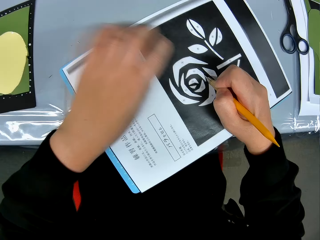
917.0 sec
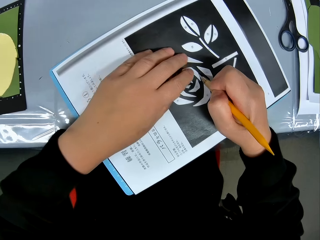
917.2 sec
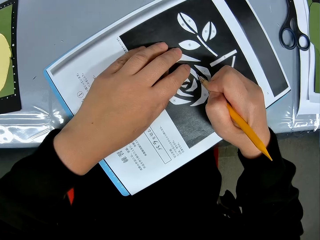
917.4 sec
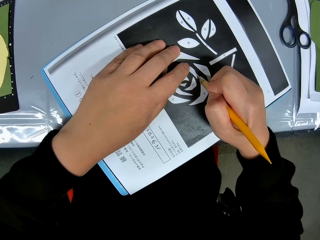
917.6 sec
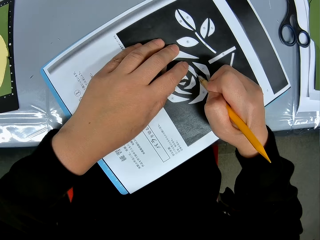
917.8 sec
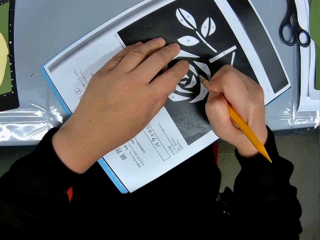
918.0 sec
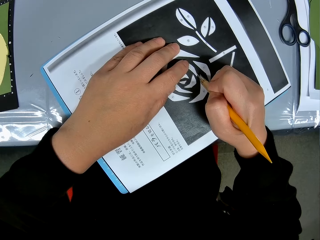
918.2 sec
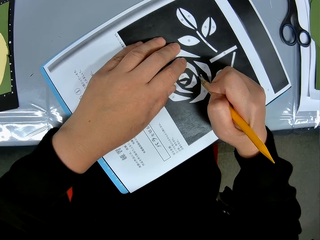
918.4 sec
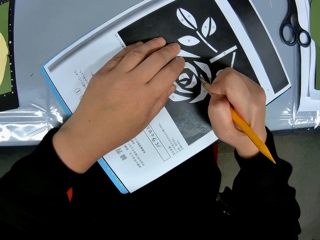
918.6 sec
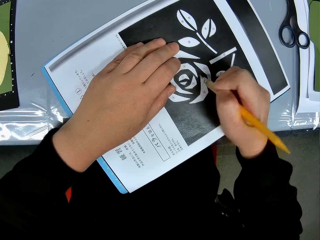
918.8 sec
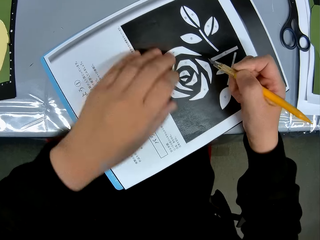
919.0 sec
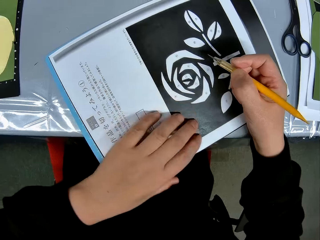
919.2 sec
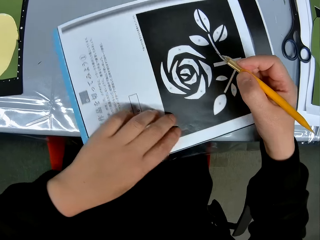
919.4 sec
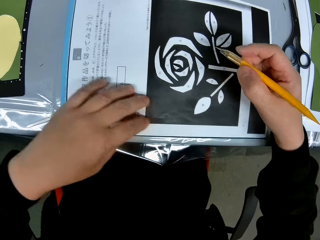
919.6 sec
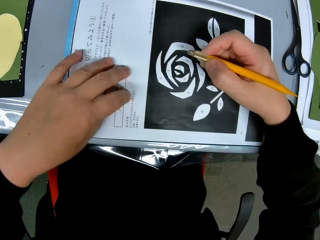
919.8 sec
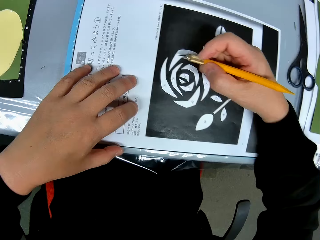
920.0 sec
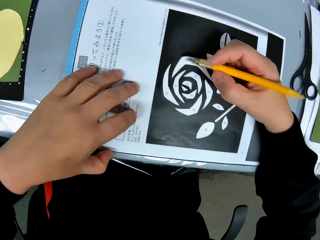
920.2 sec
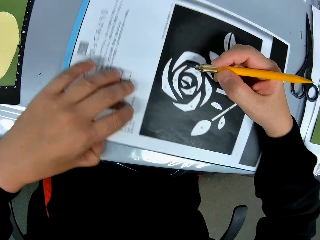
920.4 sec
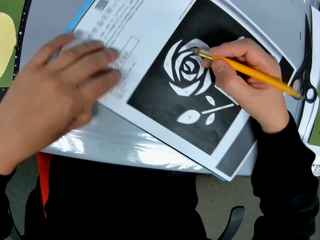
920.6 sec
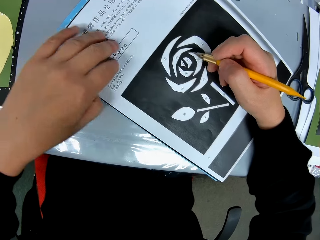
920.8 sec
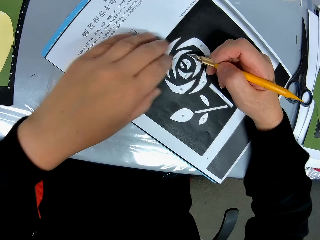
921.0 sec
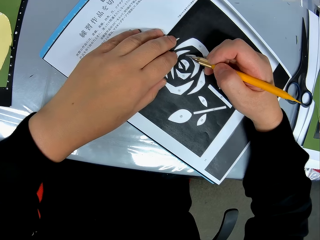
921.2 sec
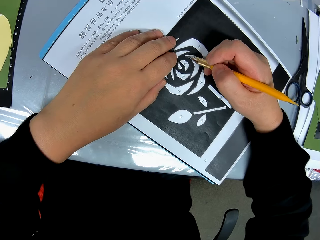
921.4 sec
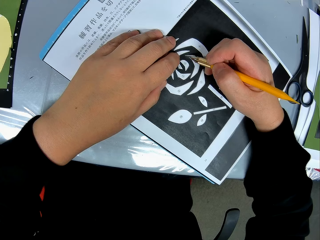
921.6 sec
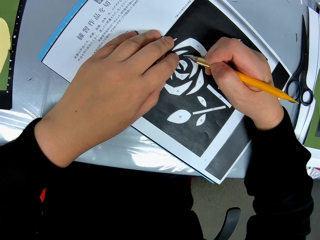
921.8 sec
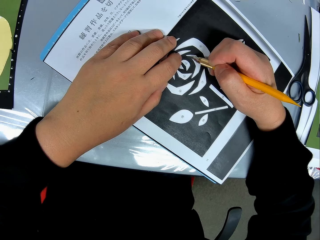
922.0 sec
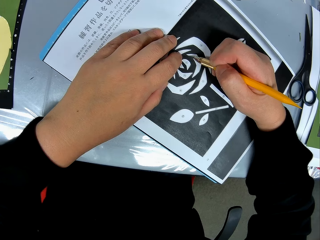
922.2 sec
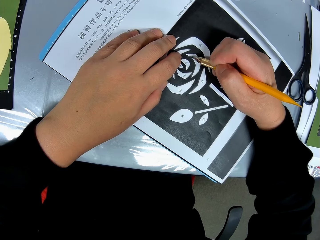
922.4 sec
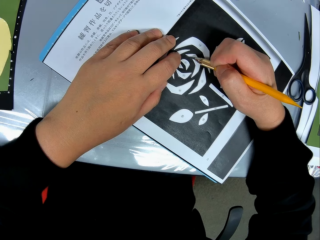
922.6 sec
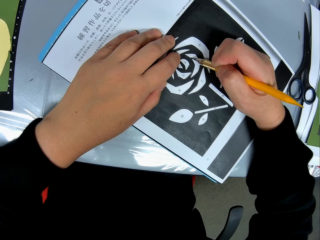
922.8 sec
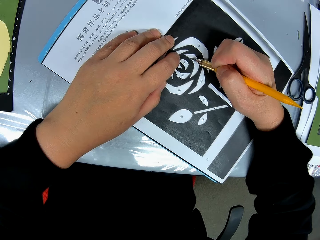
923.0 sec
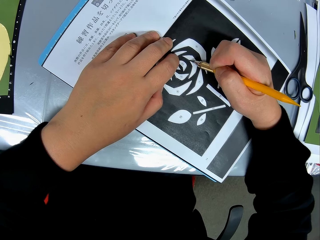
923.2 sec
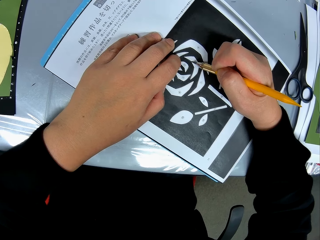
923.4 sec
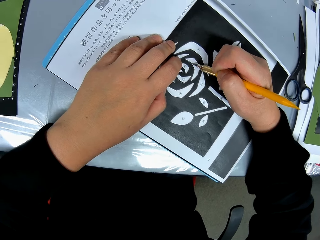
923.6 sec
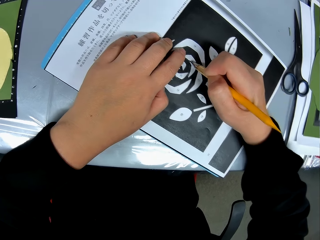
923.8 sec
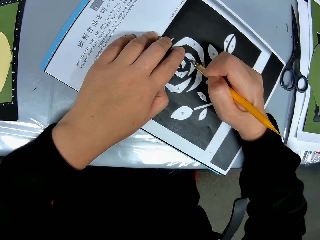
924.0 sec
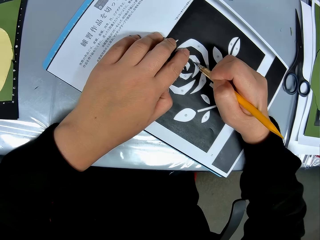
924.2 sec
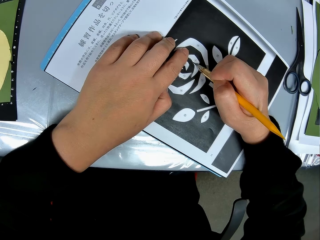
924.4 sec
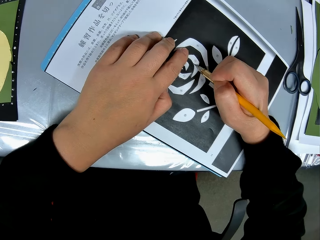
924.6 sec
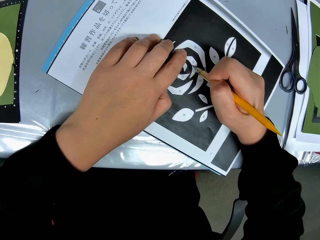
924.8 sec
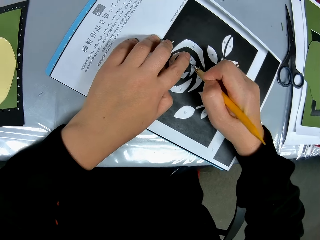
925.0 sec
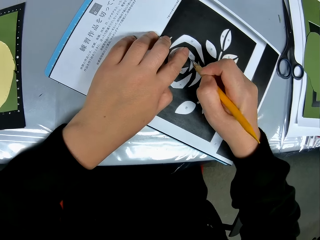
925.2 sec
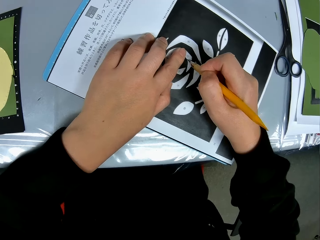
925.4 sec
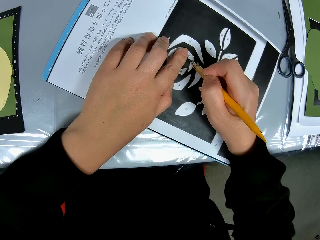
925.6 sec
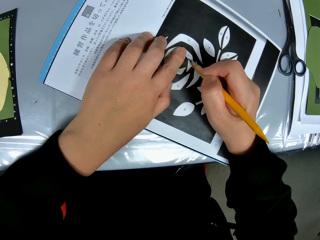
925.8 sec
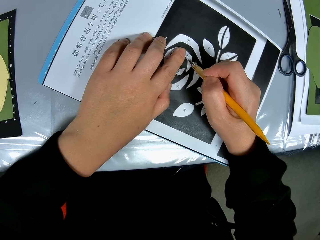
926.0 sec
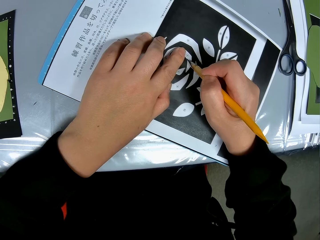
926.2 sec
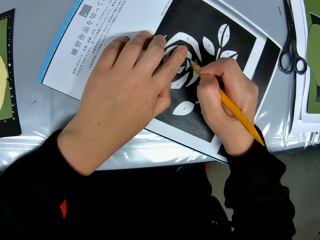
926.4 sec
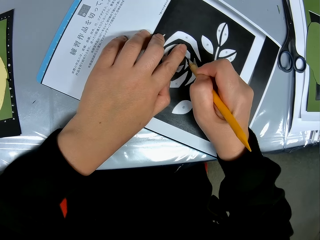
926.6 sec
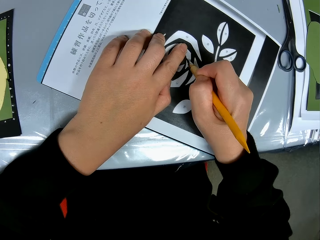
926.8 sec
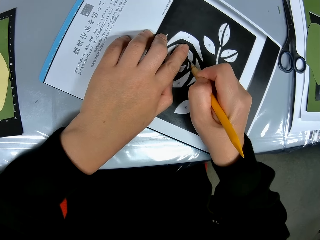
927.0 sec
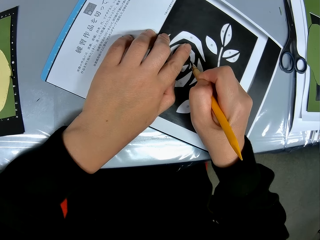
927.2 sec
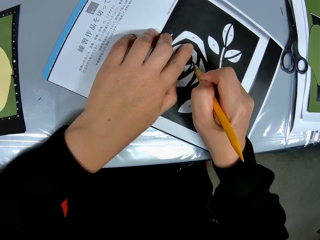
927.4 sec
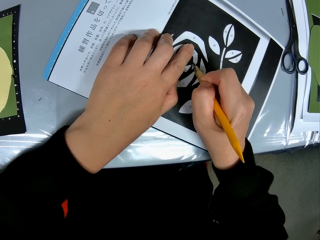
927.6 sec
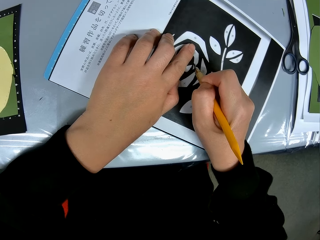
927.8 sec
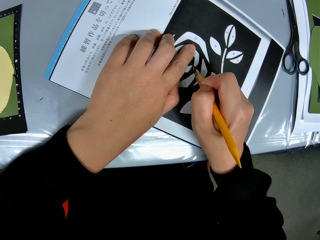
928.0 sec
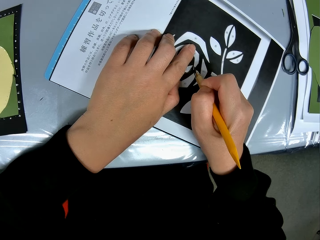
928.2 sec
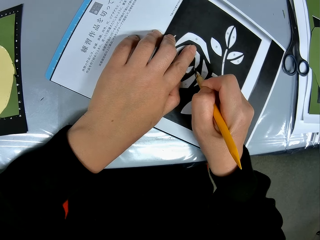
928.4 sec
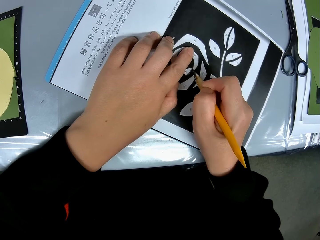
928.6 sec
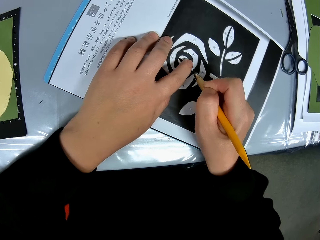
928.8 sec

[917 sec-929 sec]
The camera wearer turns the sketching paper. They continue tracing the drawing on the paper with the craft knife. They adjust the position of the paper on the table again. They turn the sketching paper. They continue tracing the drawing on the paper with the craft knife.

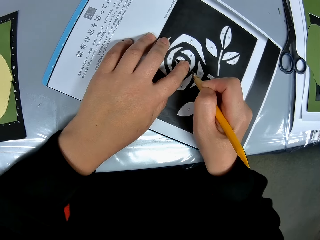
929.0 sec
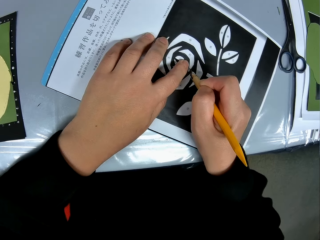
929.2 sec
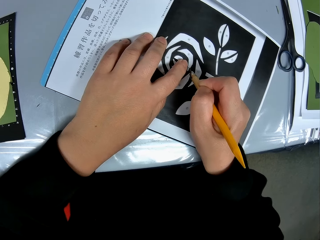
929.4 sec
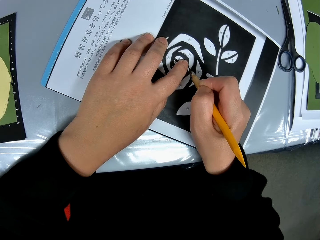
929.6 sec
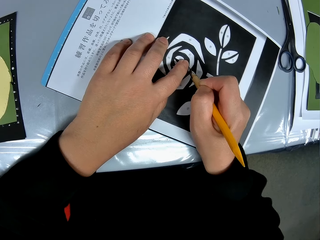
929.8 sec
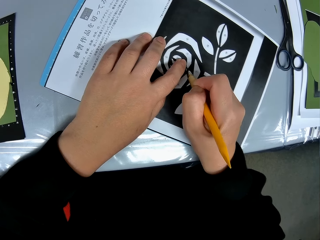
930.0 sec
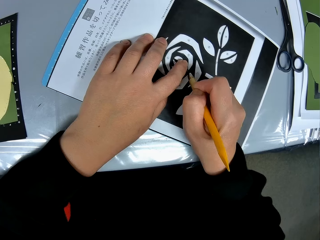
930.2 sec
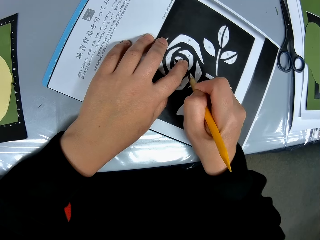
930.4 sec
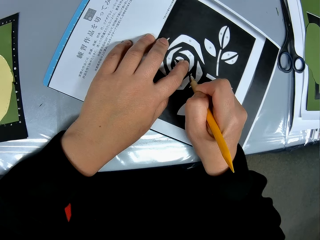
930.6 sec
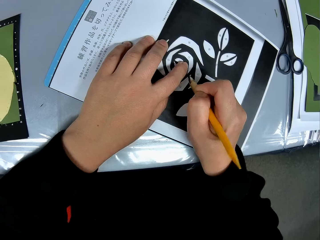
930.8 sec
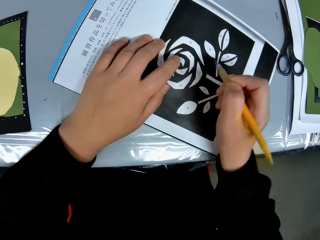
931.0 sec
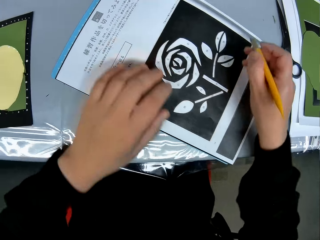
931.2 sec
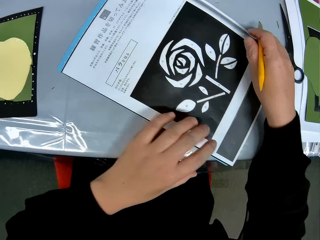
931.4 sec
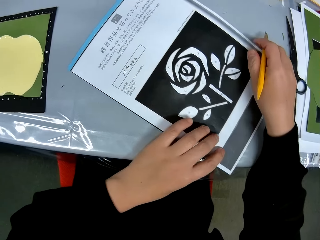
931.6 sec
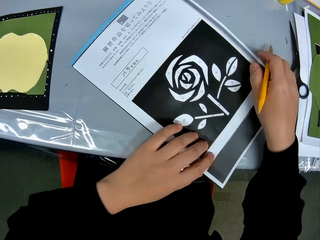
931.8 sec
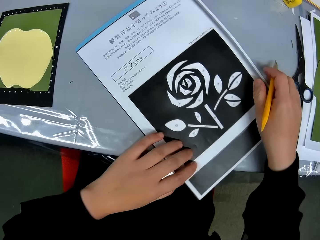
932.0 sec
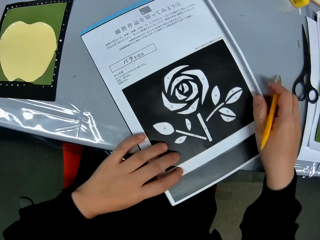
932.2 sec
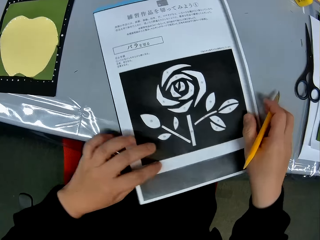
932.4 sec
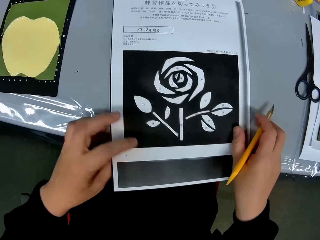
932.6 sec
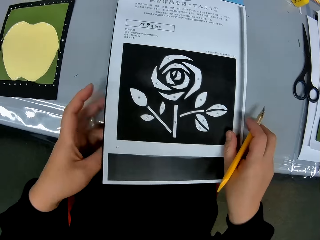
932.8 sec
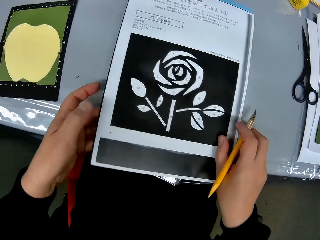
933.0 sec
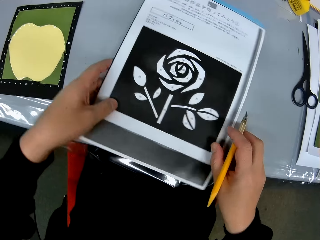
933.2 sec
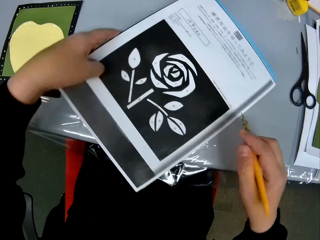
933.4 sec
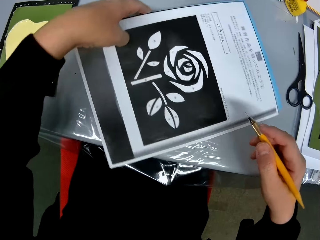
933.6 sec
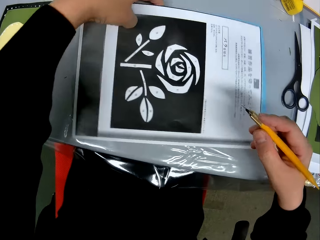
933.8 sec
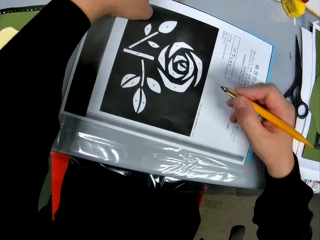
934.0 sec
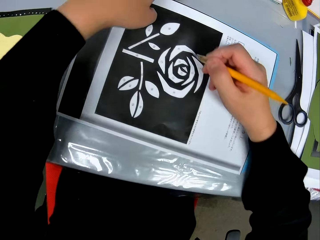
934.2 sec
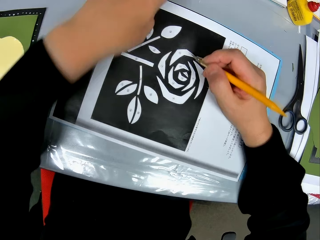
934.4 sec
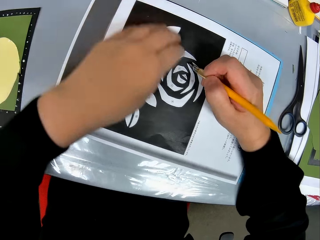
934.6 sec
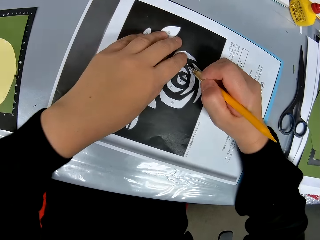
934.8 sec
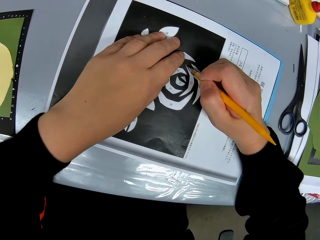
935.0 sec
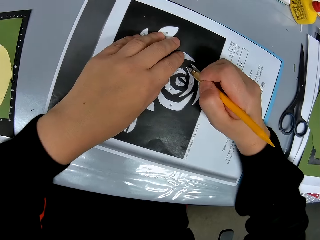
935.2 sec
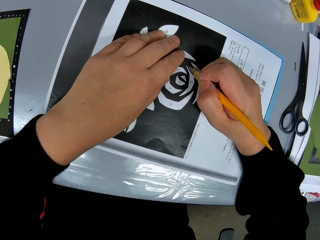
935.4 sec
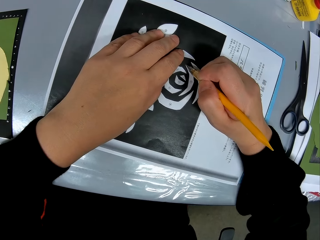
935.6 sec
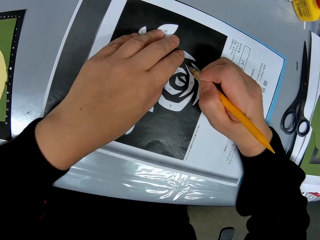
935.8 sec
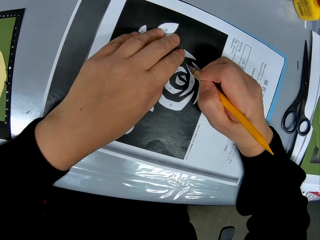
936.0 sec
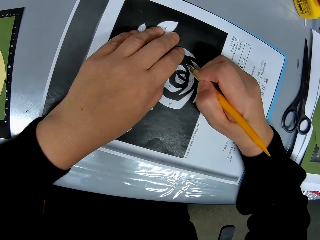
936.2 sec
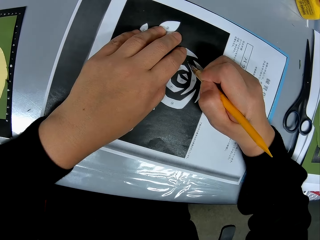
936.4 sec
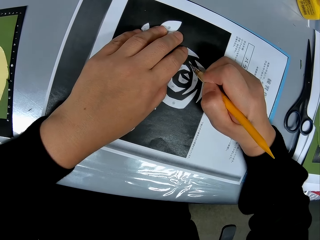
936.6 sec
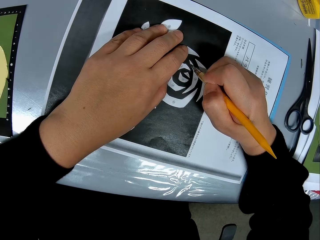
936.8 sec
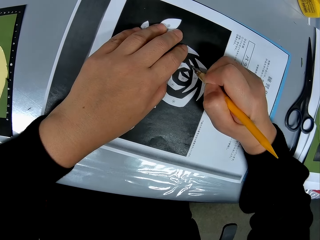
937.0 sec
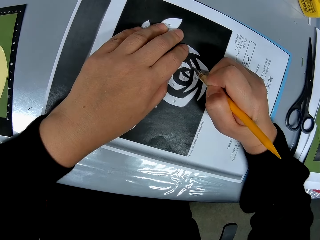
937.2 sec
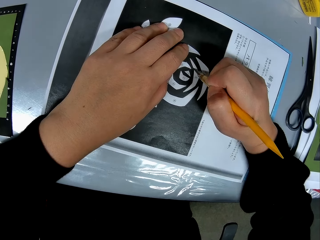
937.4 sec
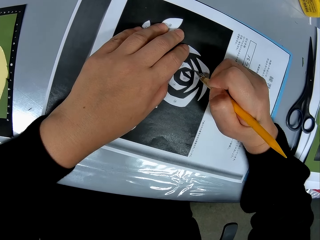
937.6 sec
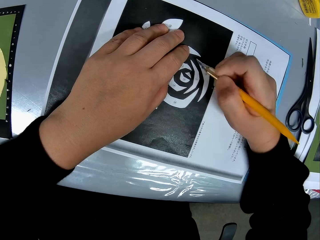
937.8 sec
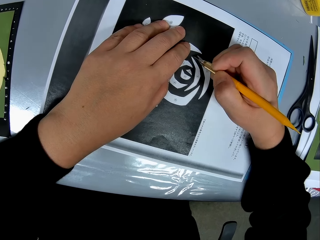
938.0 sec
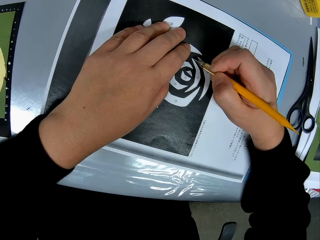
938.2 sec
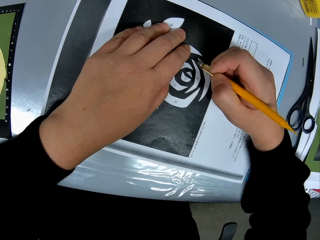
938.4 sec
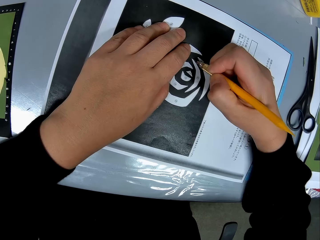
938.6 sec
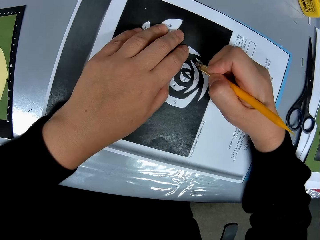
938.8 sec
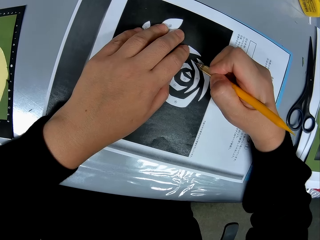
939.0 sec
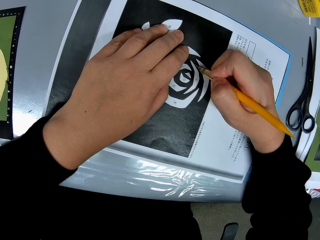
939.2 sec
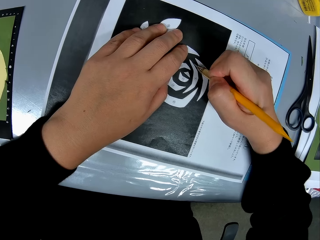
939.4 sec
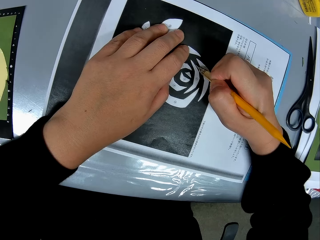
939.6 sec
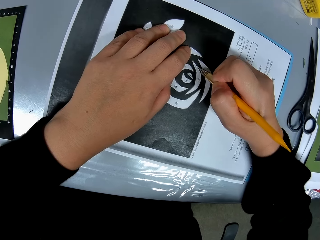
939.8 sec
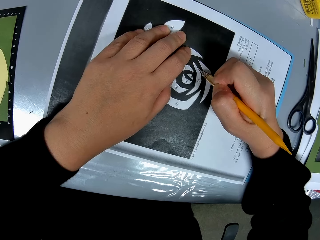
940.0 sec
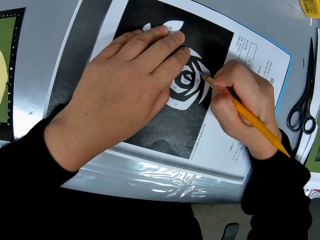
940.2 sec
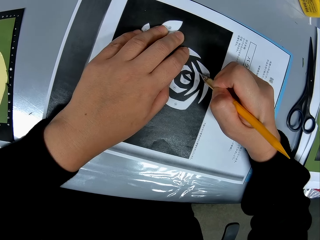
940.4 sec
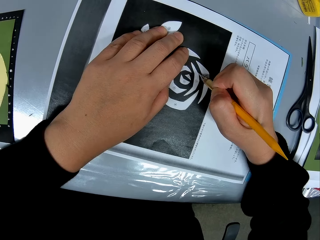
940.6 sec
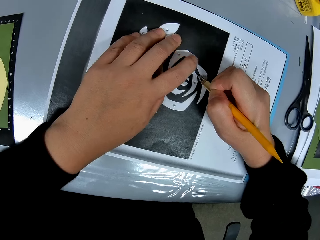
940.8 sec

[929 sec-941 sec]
The camera wearer adjusts the position of the paper on the table again. They turn the sketching paper. They continue tracing the drawing on the paper with the craft knife.
